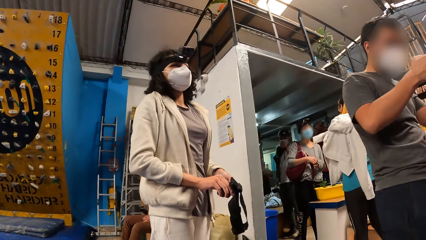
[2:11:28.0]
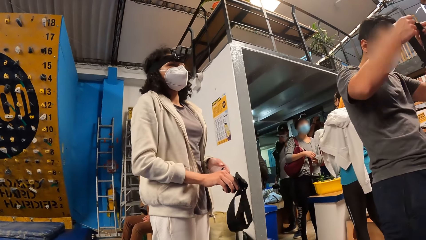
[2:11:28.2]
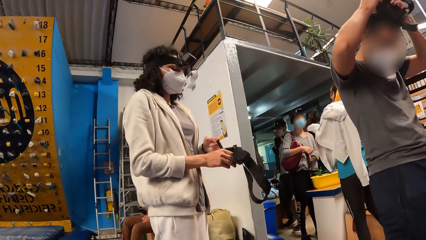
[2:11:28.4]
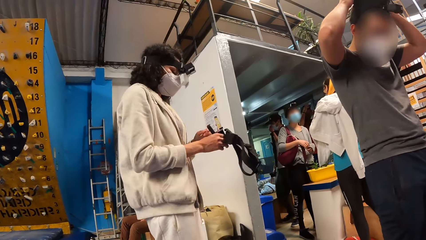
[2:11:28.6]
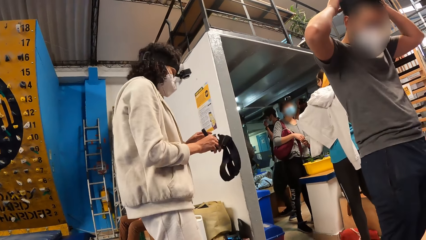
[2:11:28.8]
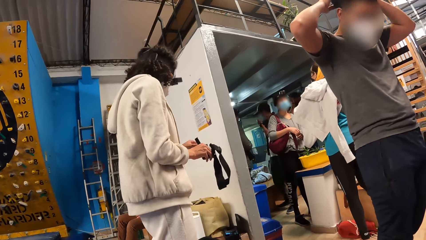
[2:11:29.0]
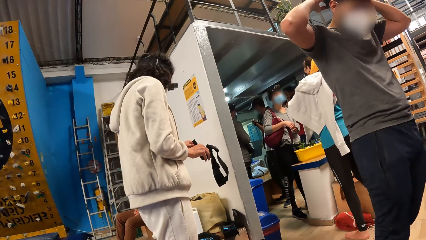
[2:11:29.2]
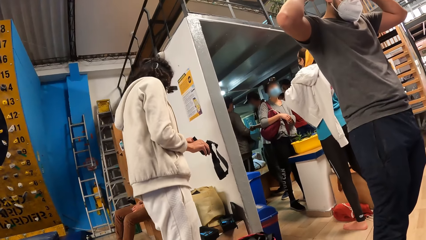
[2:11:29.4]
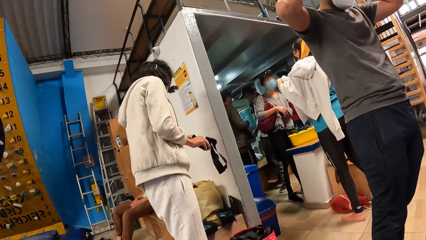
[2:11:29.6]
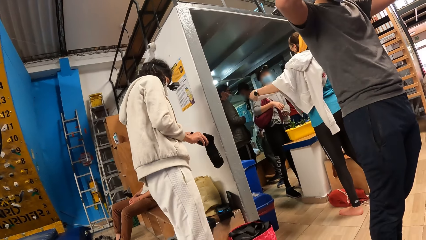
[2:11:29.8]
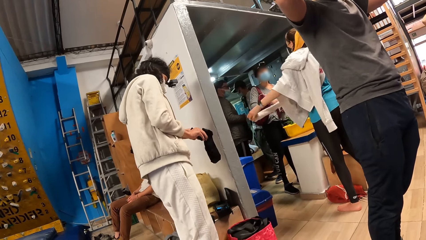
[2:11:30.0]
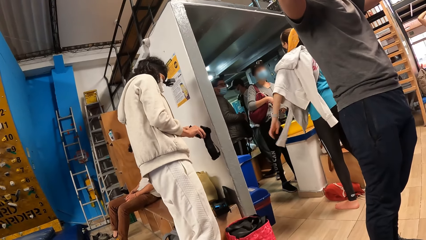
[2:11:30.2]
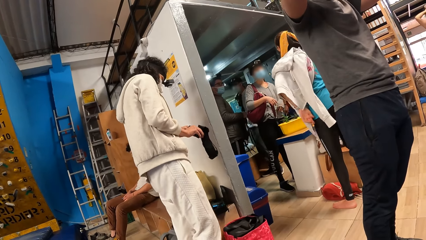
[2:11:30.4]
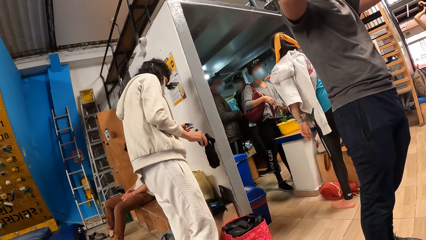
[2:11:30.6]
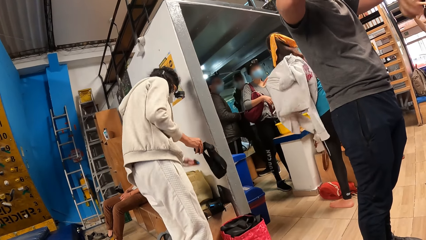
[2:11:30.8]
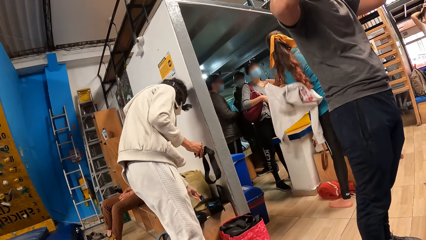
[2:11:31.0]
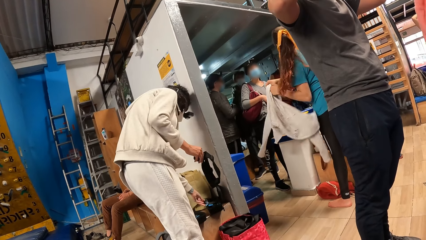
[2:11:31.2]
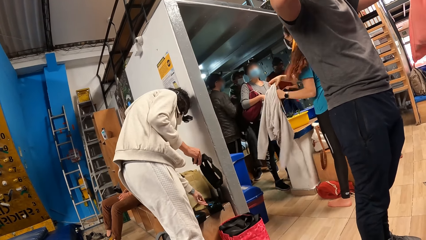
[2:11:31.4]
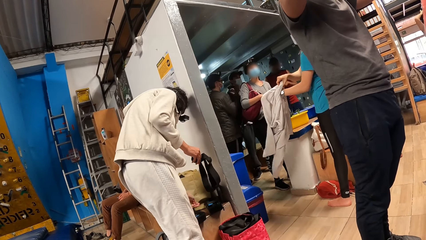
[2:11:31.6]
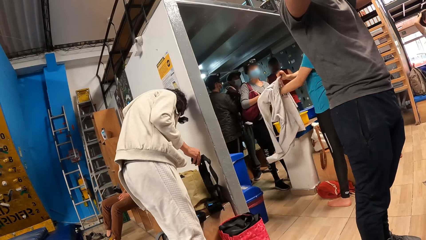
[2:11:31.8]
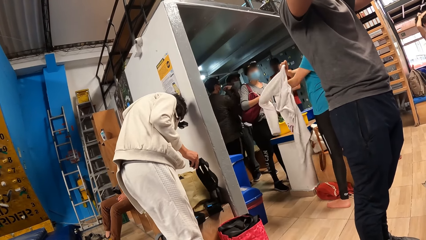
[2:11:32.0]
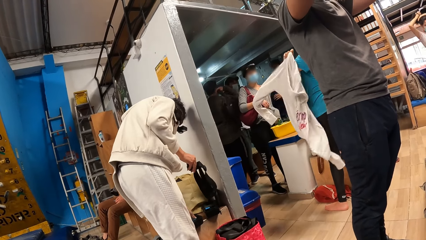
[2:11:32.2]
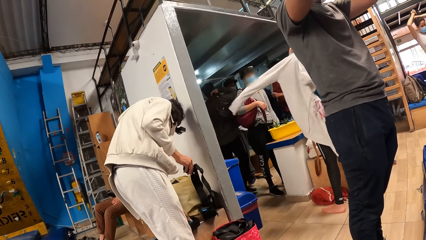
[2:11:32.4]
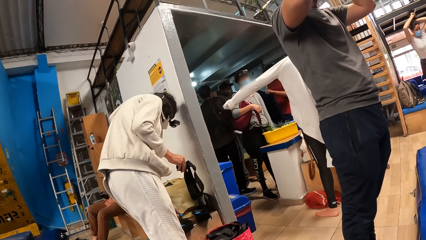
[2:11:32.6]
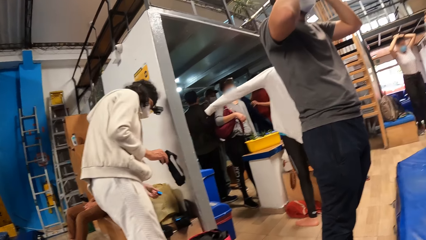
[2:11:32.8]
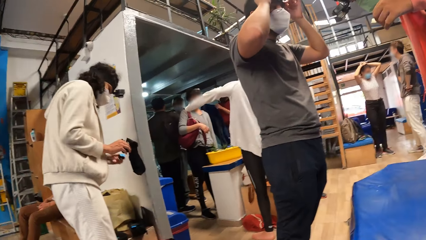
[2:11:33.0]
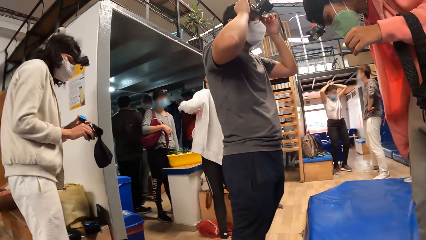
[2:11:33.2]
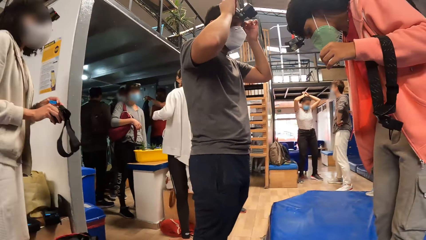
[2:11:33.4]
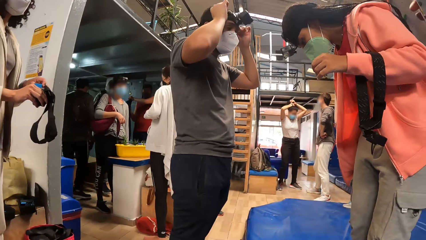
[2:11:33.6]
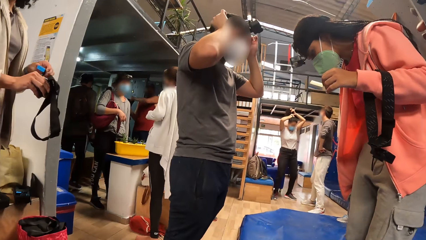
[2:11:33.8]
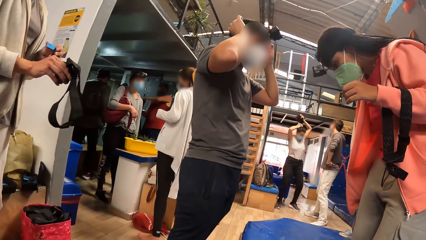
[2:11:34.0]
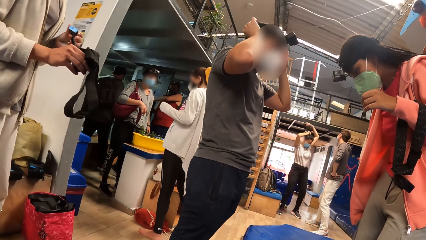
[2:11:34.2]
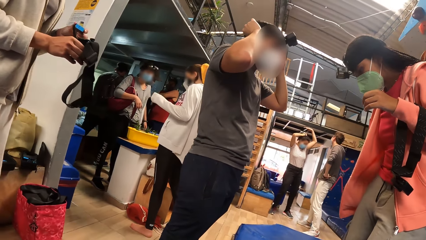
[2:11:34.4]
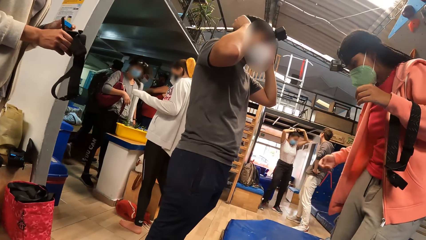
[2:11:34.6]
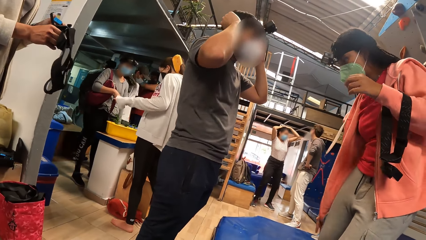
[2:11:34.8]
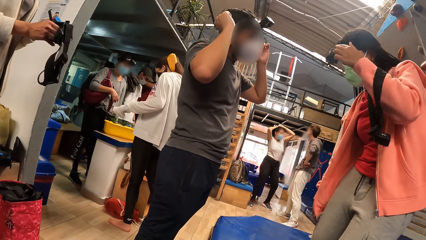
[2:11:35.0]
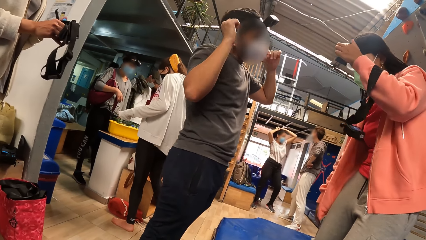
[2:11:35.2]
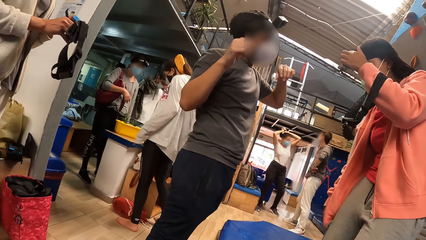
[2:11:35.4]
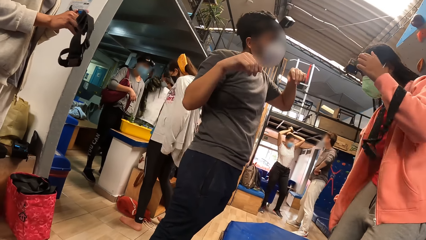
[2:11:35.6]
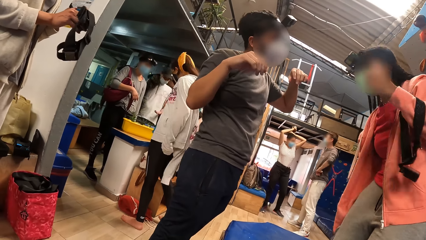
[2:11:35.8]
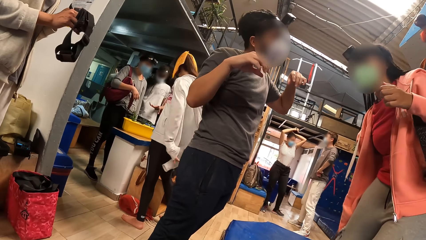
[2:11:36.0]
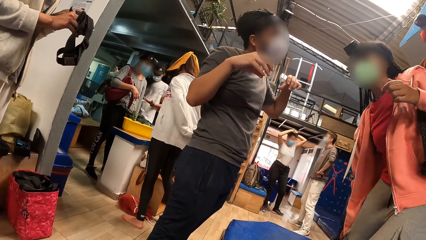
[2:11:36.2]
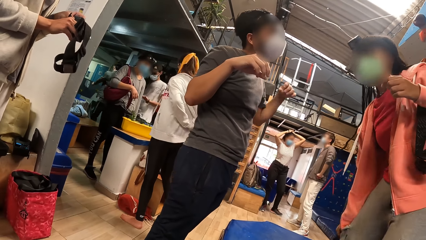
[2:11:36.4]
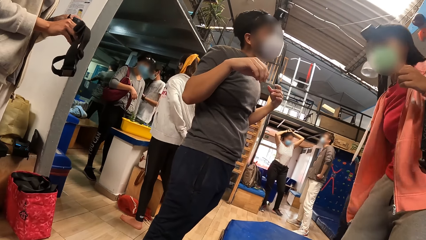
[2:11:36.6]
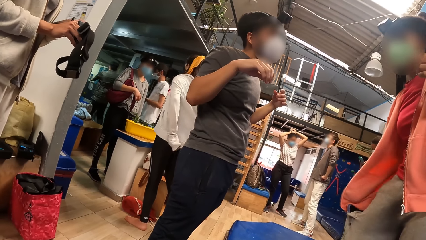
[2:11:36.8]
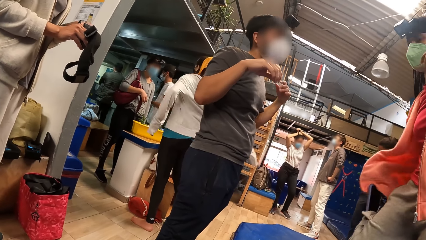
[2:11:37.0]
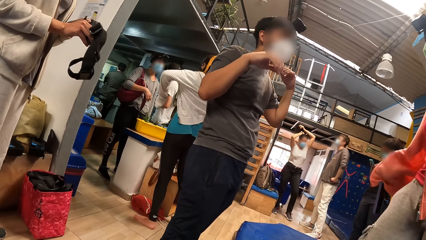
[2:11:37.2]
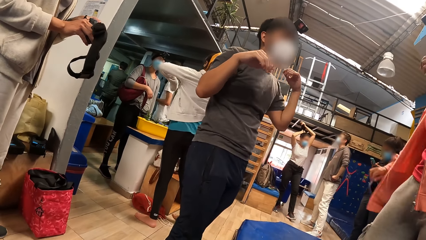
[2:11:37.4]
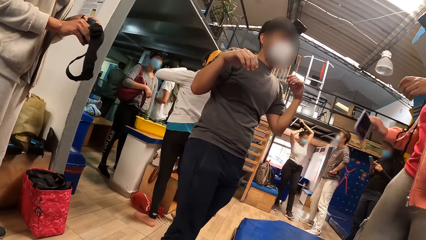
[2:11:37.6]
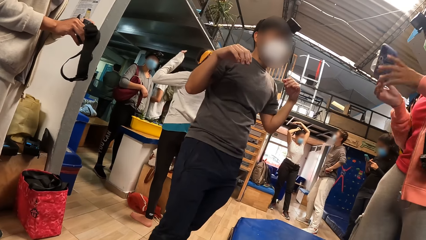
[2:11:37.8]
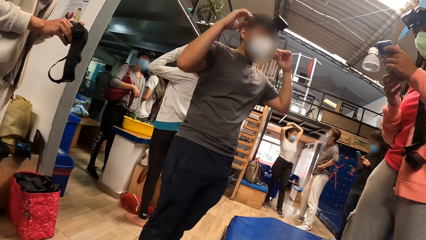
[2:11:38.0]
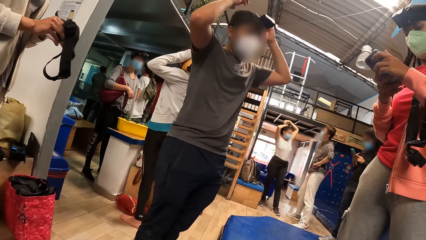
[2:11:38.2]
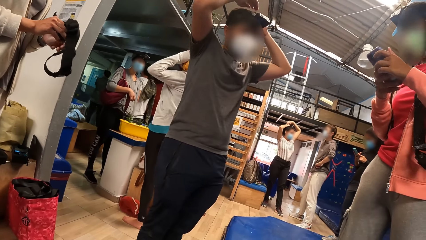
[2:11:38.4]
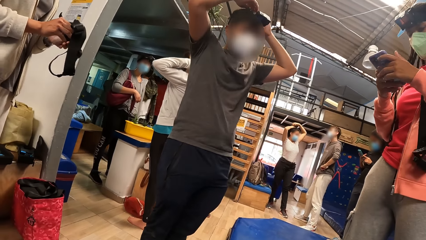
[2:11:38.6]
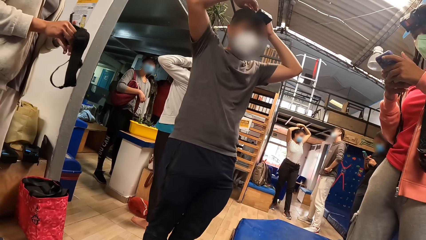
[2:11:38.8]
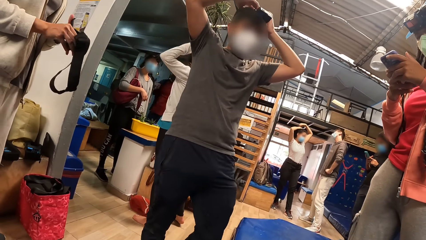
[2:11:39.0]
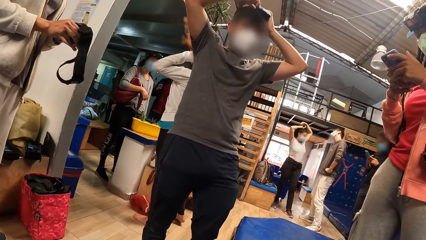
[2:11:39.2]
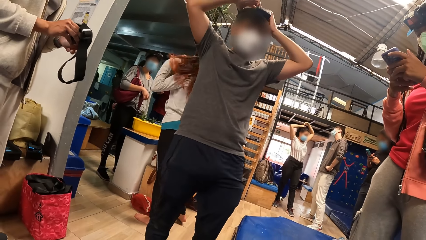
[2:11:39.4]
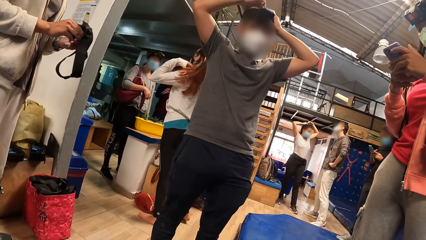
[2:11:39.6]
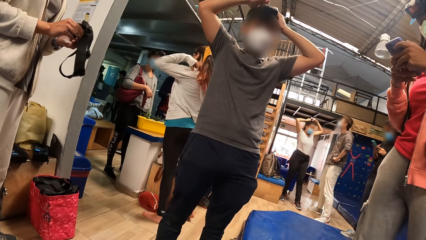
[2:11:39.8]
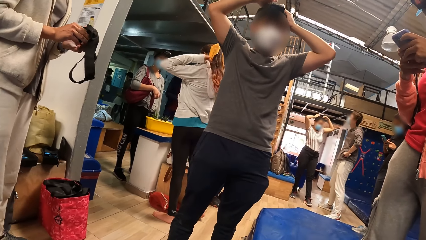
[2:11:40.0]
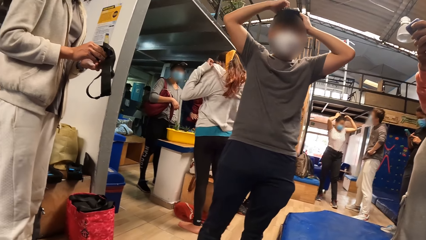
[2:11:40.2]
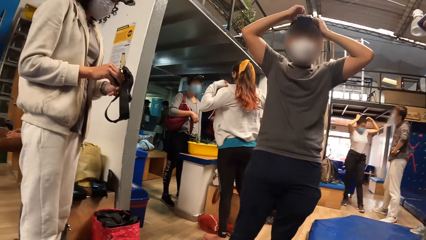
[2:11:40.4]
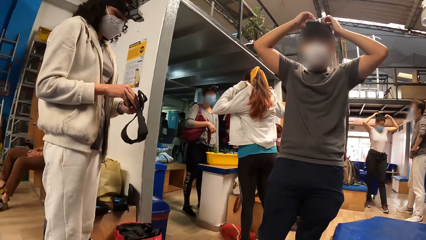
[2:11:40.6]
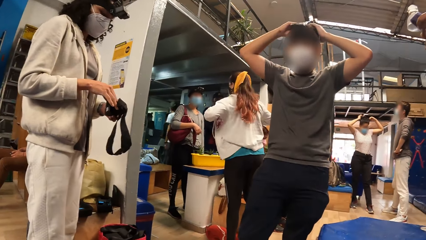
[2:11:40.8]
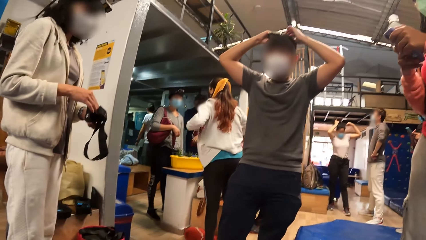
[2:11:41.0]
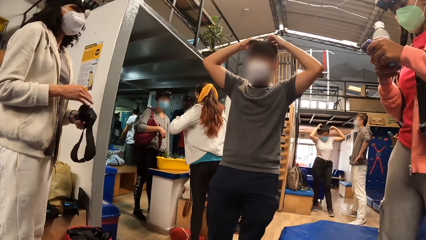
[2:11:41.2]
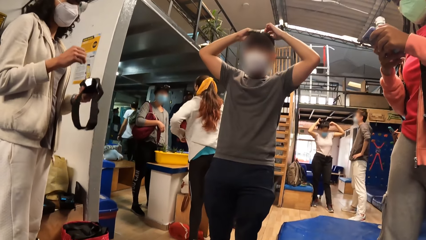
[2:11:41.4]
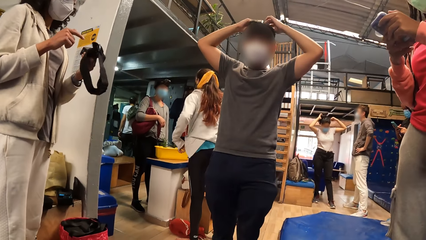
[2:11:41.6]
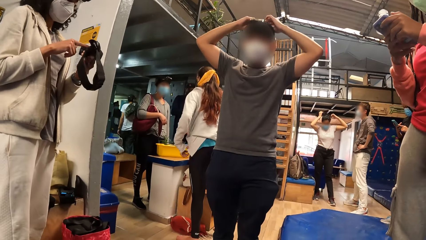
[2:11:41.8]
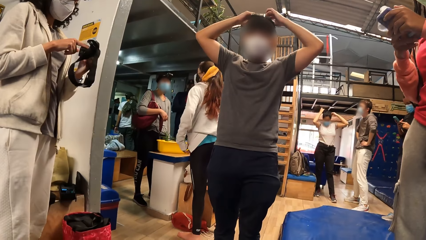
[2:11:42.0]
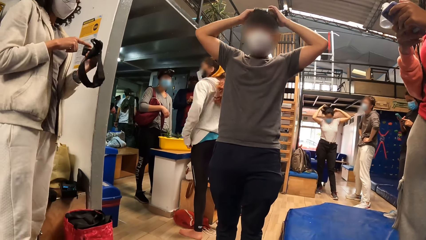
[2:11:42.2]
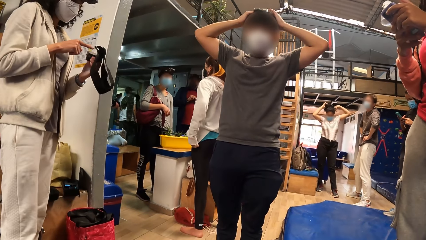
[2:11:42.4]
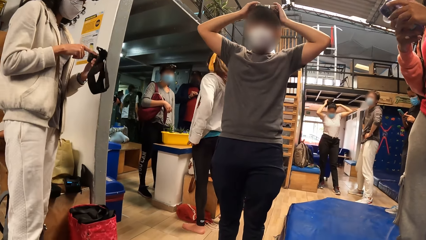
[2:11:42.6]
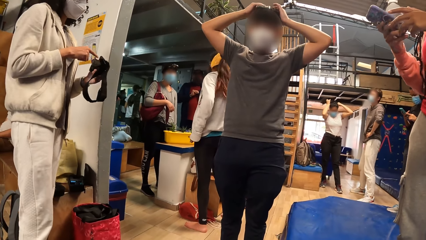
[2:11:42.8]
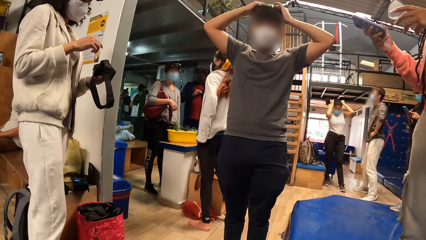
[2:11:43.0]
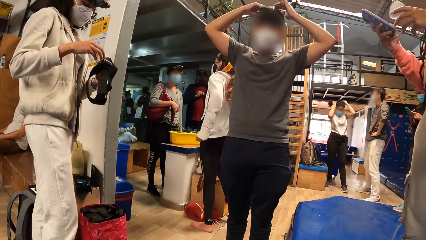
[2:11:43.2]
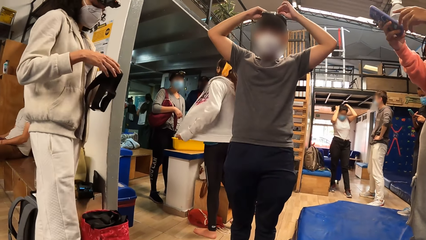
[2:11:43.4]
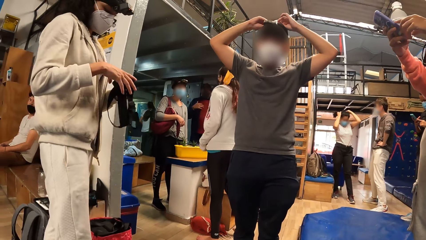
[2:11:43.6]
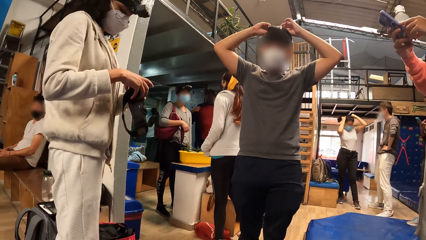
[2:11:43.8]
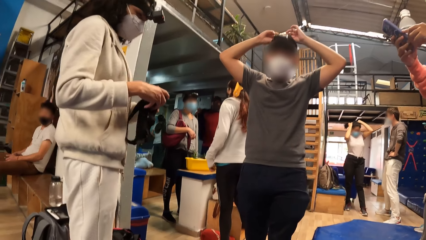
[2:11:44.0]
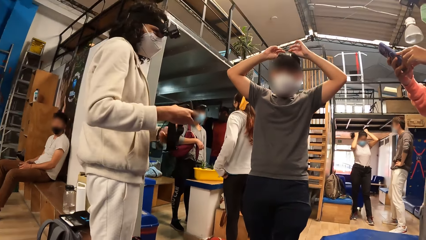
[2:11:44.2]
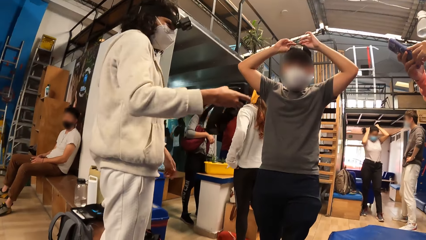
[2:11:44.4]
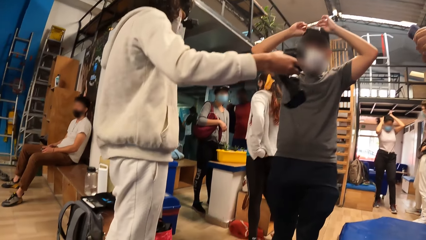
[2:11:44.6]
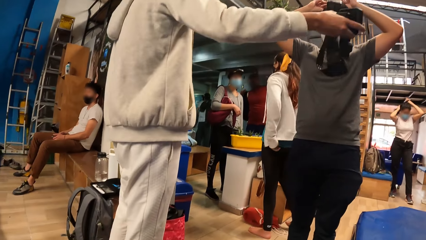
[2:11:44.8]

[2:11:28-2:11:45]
The man places the head gear on his head with both hands. A woman takes out a battery from a camera in the head gear with her left hand. Another woman takes off the hoodie with both hands. The first woman drops the battery in the bag with her left hand. A person puts a paper down. The second woman wears the hoodie with both hands. The first woman picks up a battery from the bag on the bench with her left hand. The person fixes the camera. The first woman places the battery in the camera in the head gear with her left hand. Another person interacts with the man. A third woman pulls out a phone from a trouser with her right hand and presses the phone with both hands. The other person operates the phone. The man adjusts the camera. The first person holds the camera.
